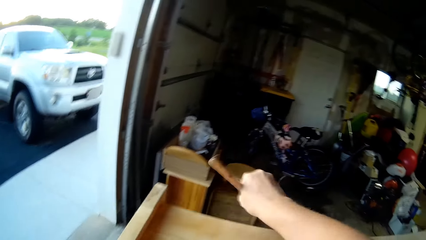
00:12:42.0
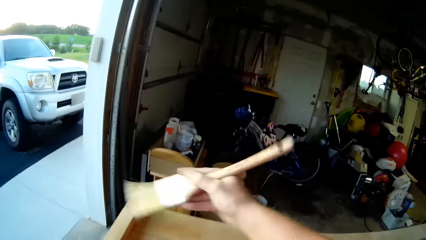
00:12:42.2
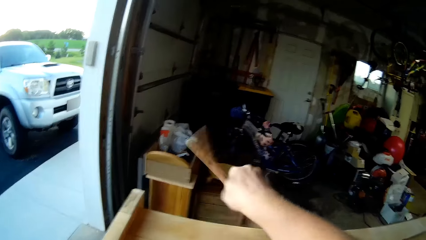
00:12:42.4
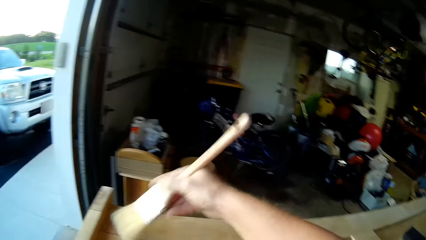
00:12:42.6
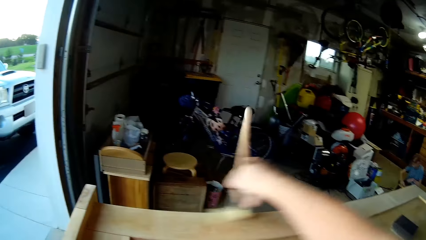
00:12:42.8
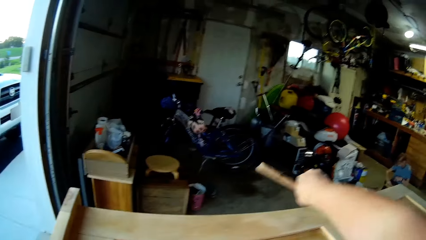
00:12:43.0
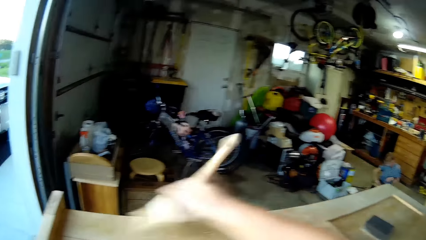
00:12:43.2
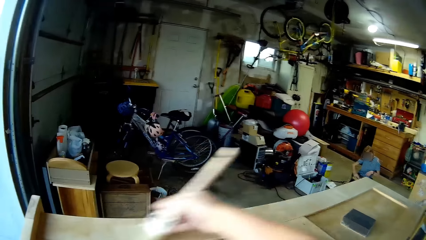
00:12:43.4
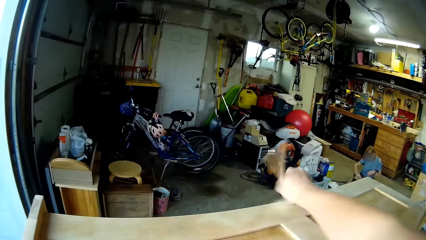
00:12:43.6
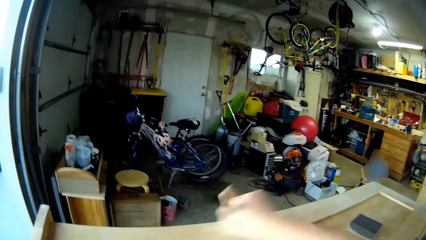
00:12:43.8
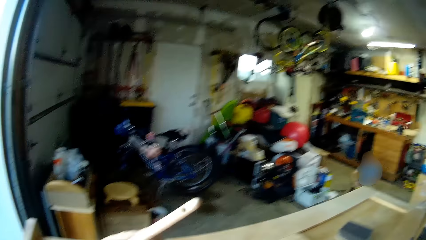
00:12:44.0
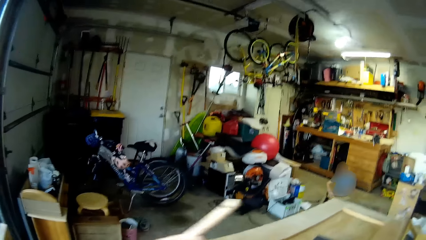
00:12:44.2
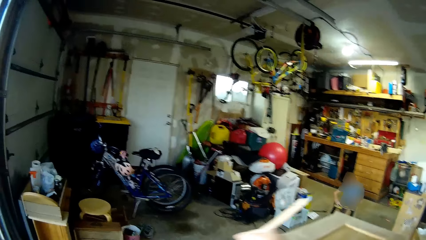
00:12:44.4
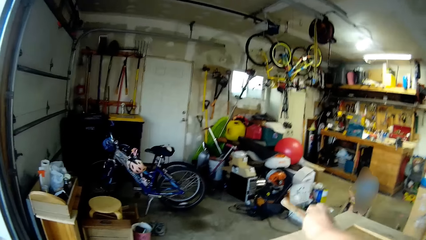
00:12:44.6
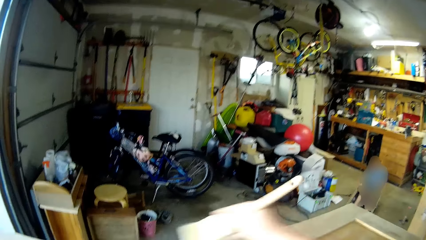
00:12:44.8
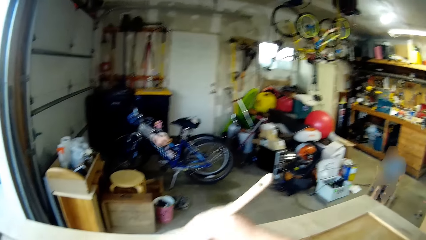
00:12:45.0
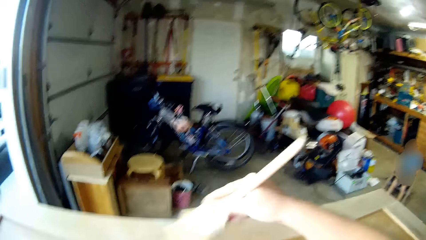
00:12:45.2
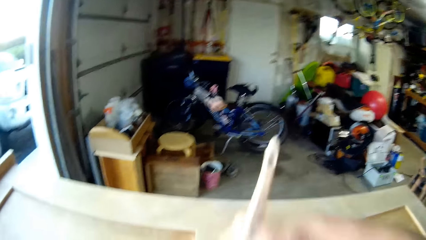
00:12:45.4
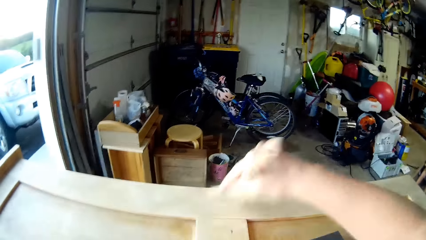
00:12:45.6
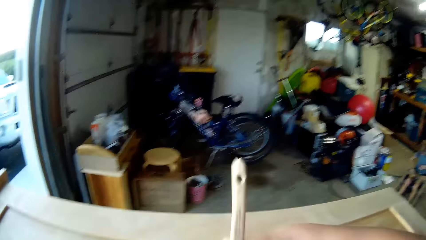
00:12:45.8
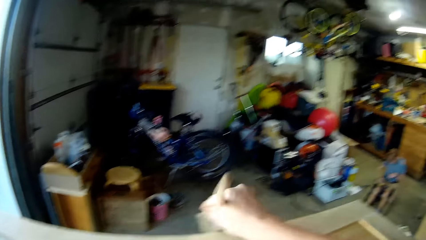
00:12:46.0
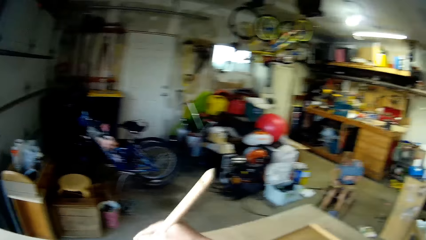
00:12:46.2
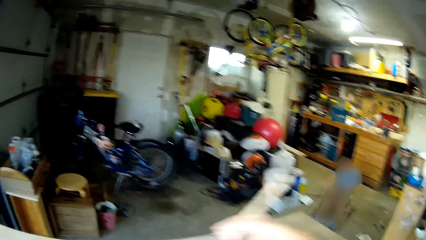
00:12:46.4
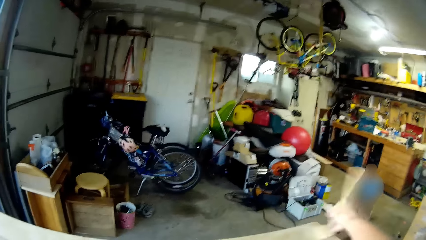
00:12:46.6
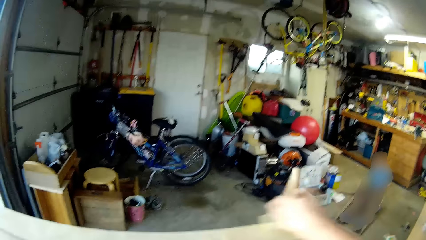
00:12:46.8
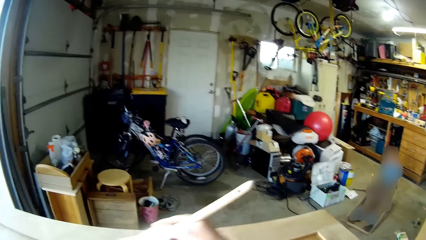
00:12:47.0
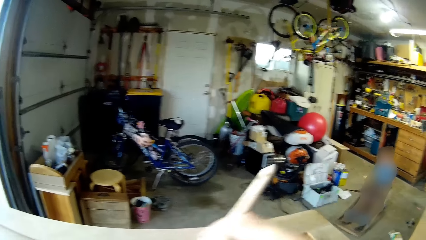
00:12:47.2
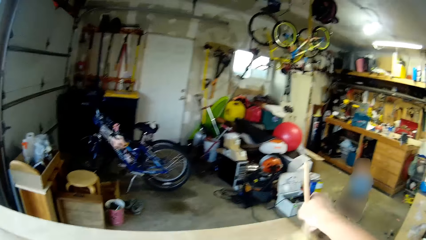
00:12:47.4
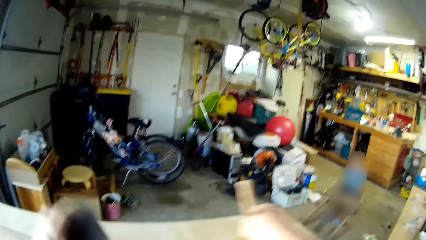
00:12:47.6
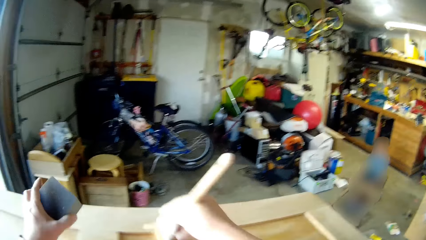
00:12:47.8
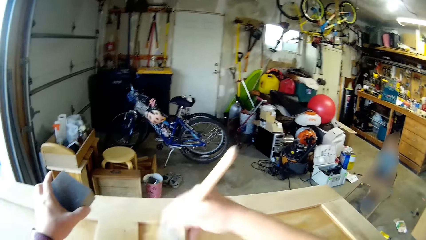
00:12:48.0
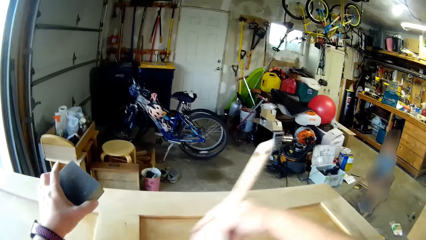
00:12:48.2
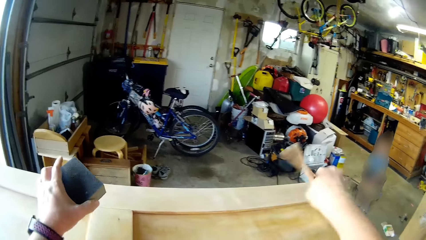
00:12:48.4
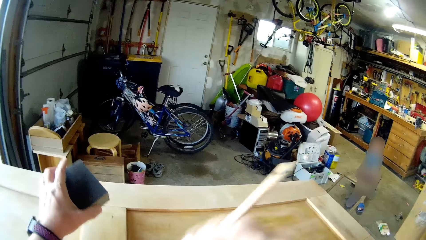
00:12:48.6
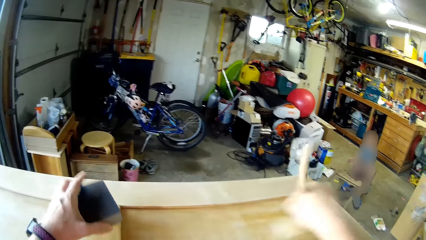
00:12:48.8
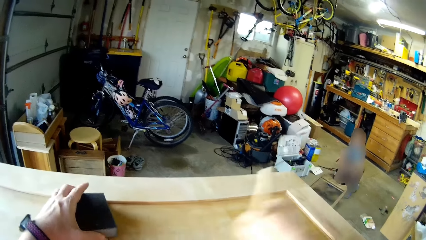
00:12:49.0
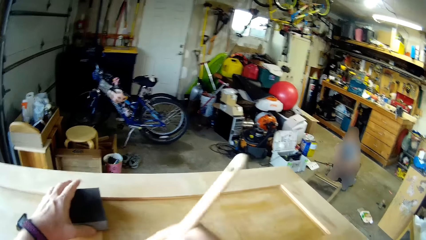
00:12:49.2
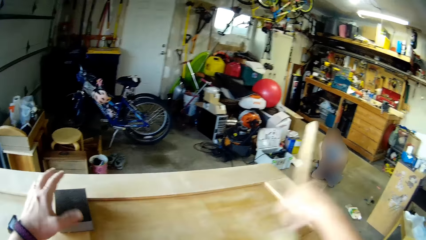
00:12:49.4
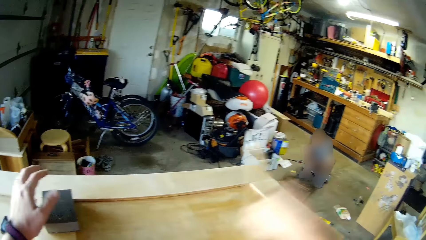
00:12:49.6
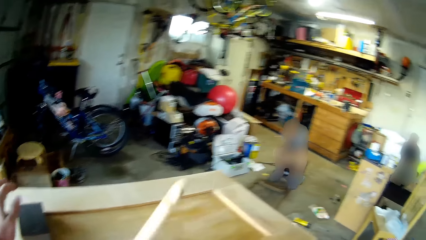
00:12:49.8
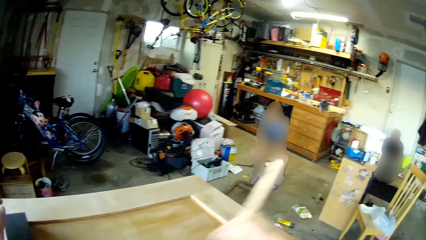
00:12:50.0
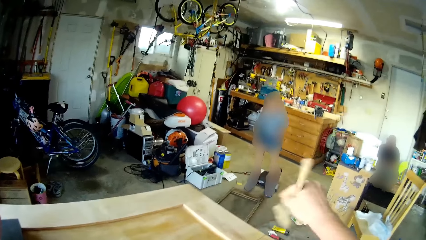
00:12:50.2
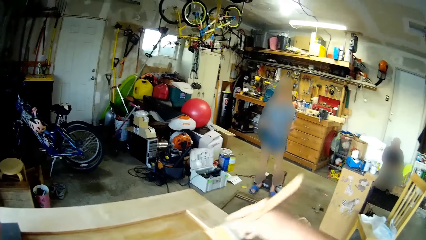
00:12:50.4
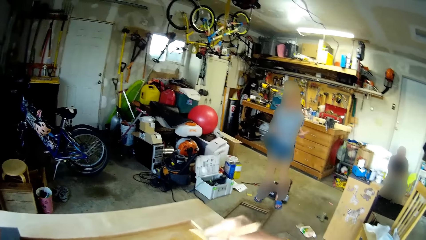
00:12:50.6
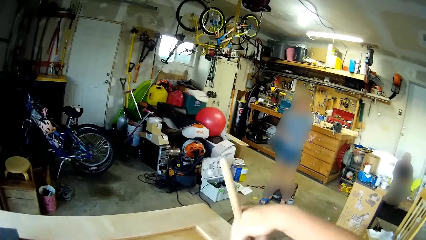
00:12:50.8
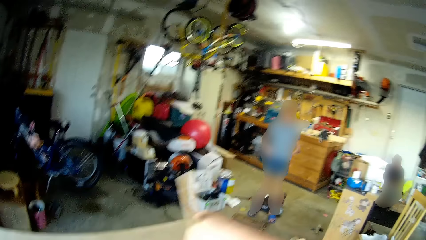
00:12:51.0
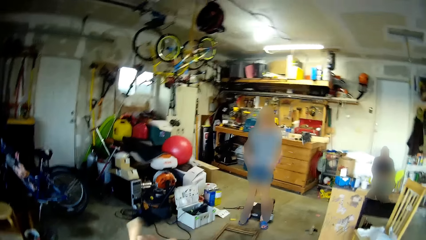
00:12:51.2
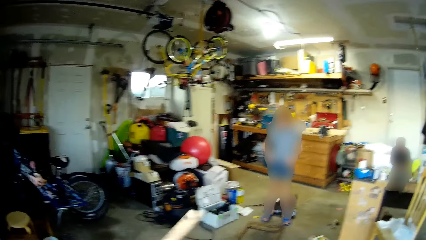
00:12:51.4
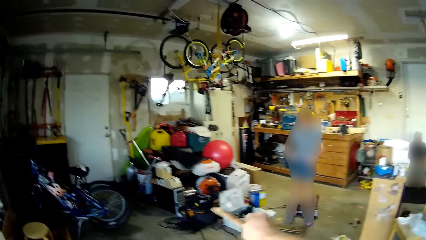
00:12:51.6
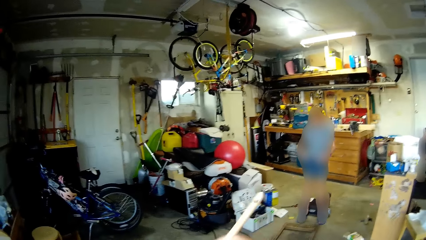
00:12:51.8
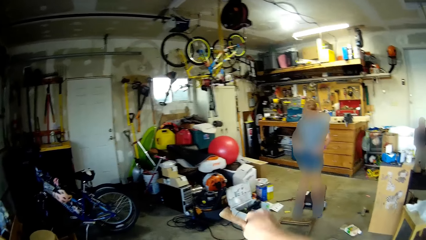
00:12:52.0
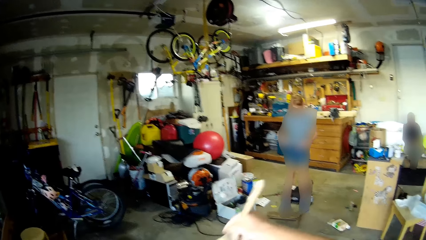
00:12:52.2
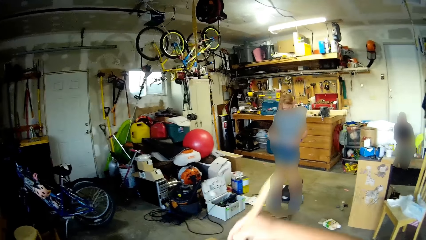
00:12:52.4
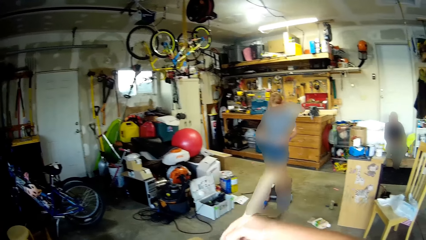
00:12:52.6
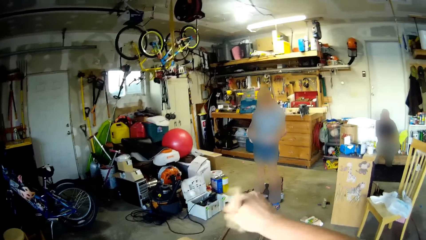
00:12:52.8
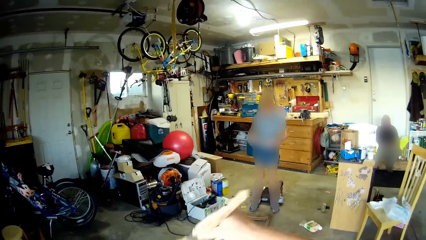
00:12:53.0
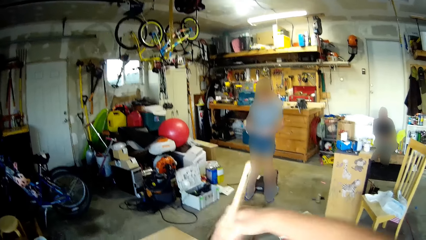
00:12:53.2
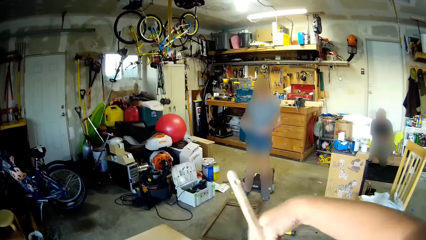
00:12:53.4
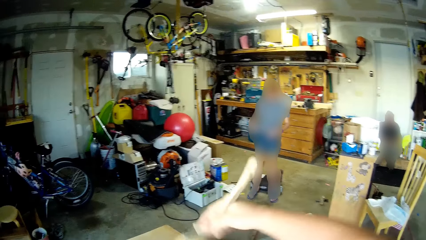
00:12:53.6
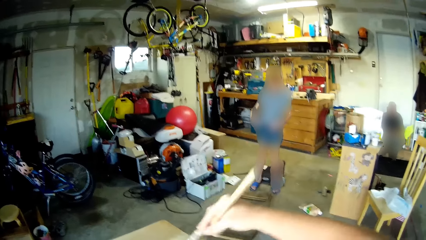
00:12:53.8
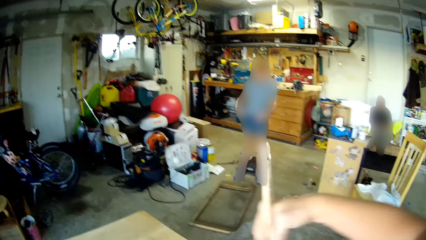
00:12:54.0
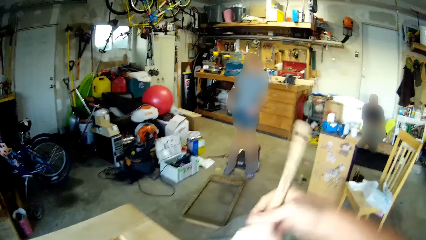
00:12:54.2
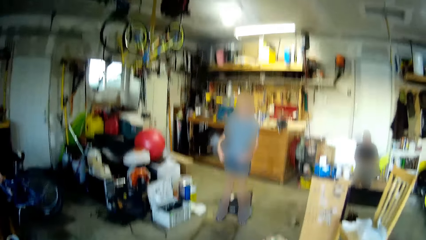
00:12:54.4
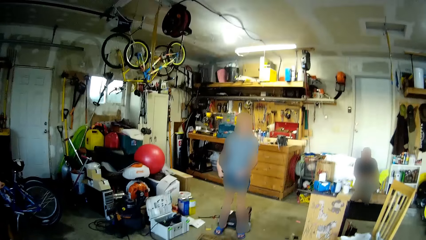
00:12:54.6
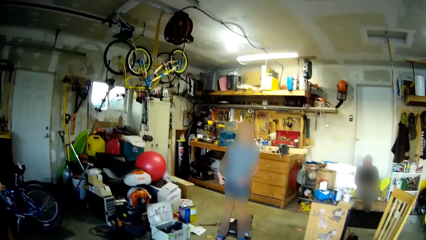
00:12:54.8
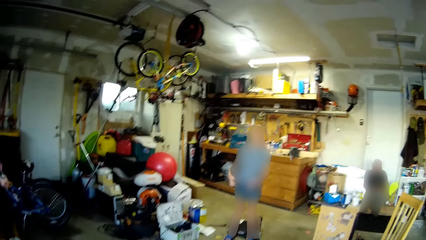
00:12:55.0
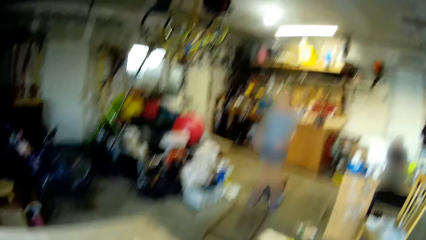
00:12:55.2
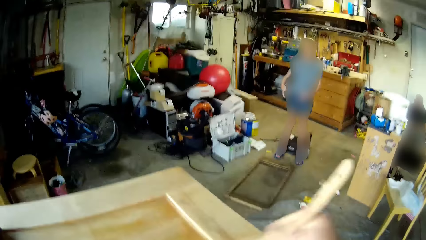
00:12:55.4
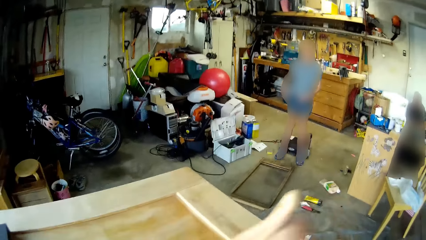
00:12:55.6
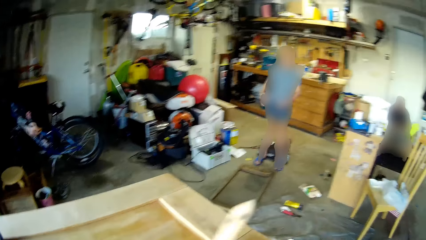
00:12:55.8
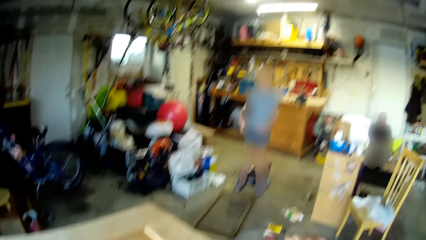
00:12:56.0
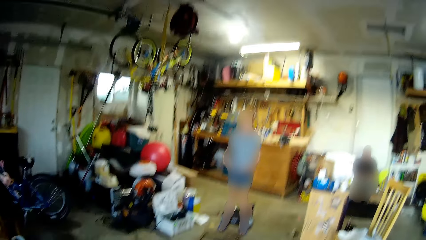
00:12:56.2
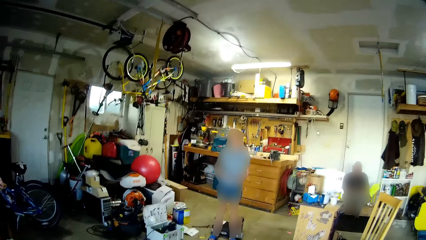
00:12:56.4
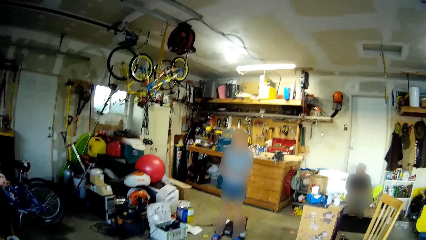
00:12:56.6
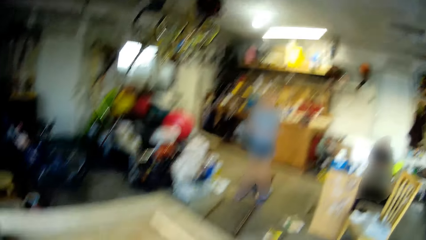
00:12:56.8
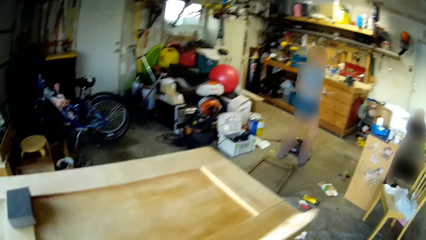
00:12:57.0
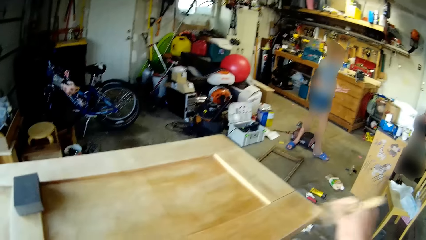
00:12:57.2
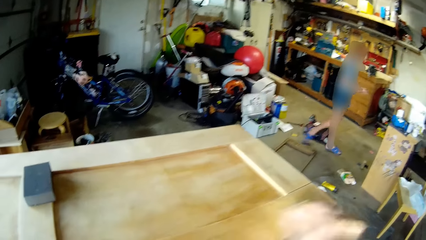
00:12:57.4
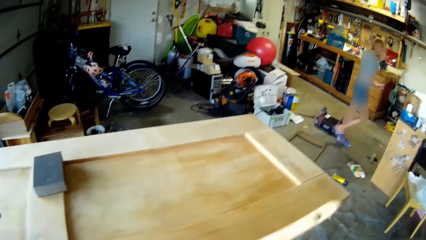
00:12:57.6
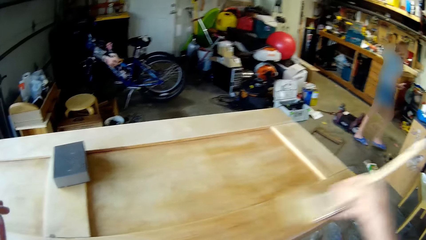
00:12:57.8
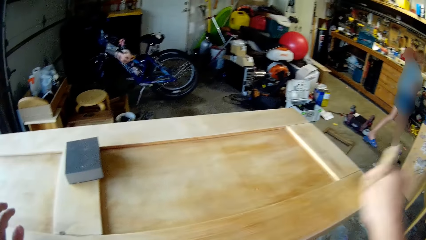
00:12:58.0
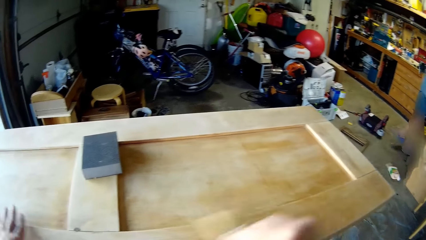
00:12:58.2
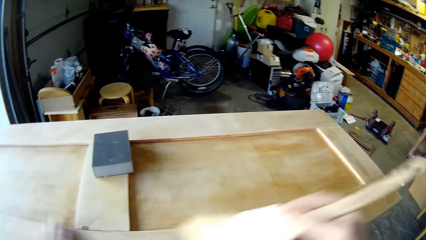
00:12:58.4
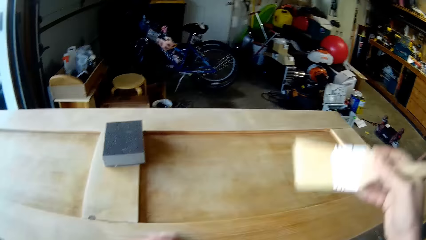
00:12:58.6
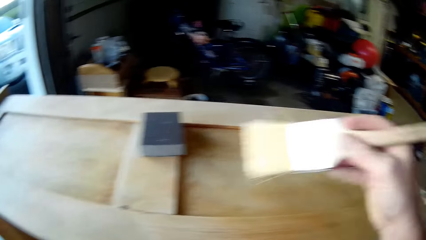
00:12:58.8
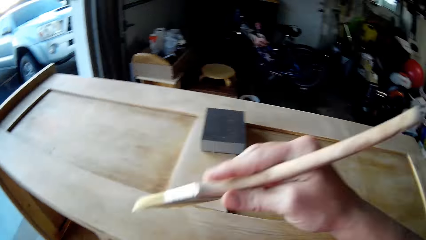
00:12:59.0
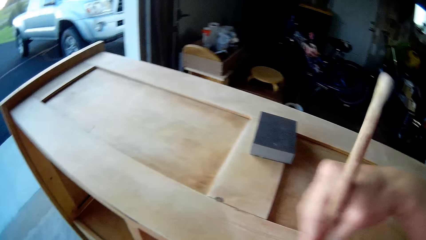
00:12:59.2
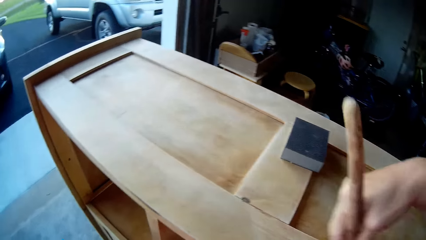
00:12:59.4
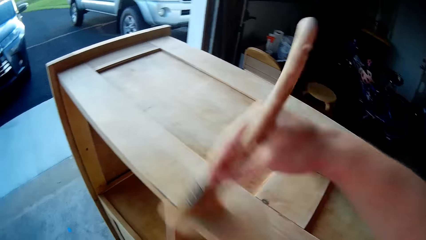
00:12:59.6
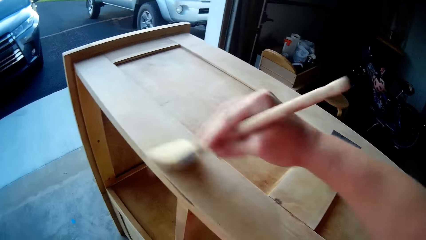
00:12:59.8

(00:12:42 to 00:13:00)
The camera wearer puts down a sandpaper. They brush a wood with a brush.
